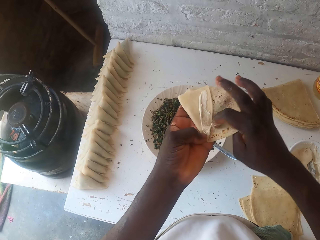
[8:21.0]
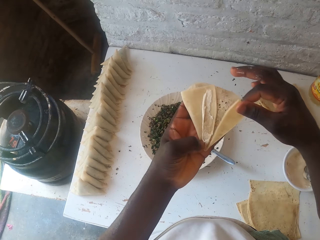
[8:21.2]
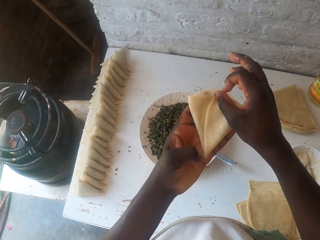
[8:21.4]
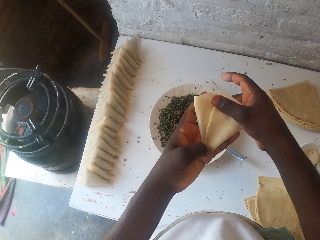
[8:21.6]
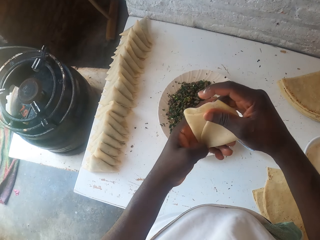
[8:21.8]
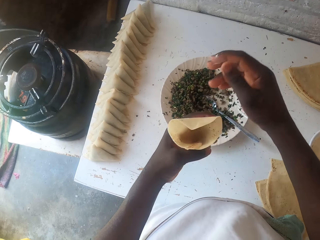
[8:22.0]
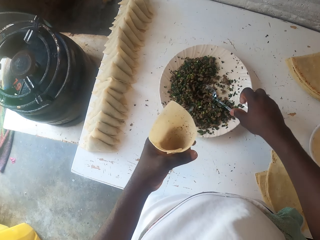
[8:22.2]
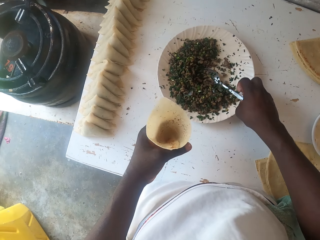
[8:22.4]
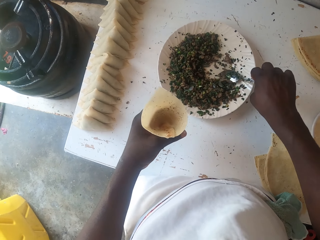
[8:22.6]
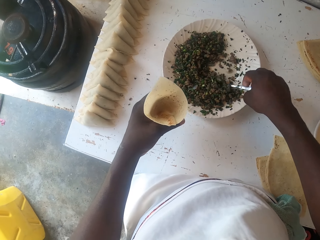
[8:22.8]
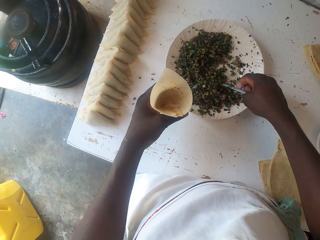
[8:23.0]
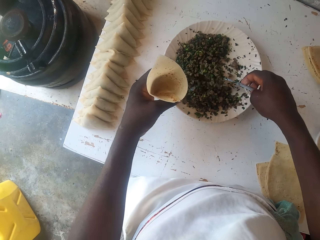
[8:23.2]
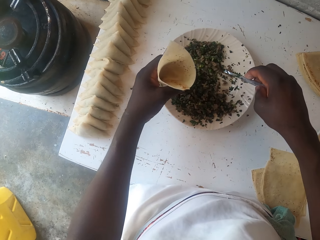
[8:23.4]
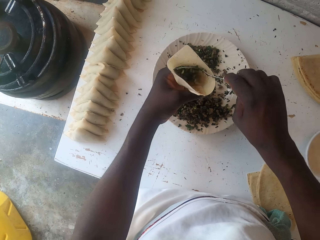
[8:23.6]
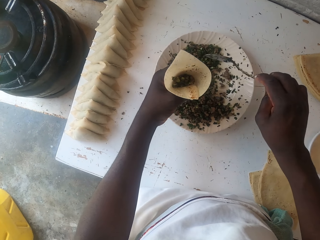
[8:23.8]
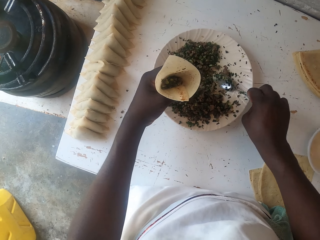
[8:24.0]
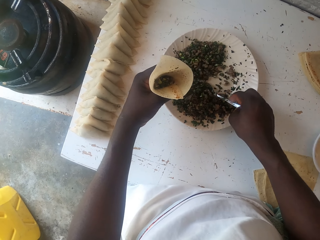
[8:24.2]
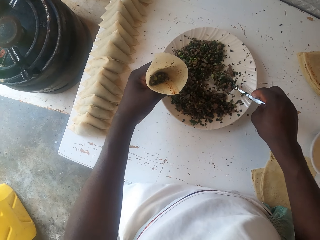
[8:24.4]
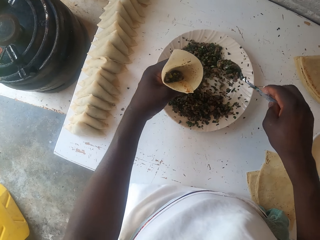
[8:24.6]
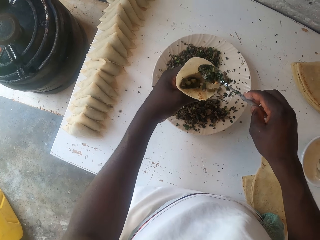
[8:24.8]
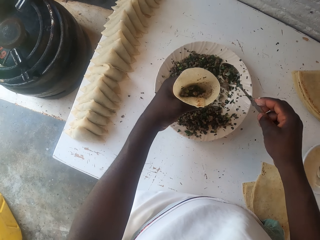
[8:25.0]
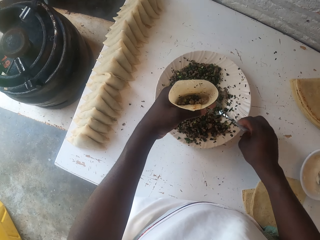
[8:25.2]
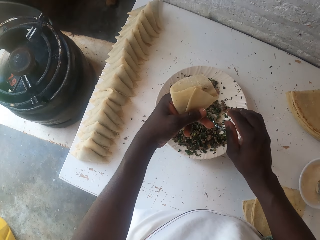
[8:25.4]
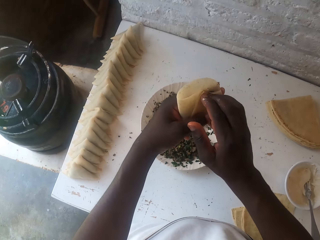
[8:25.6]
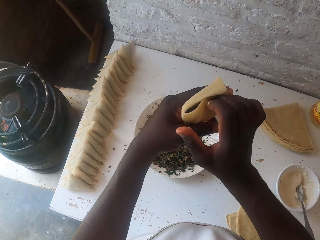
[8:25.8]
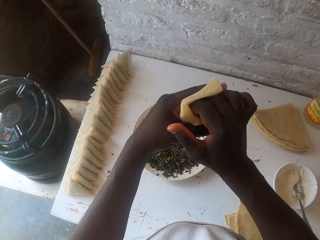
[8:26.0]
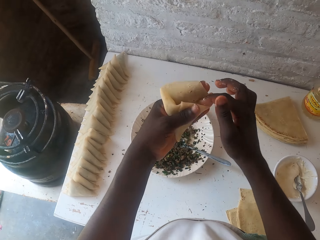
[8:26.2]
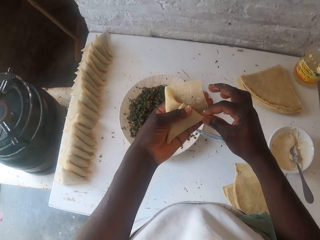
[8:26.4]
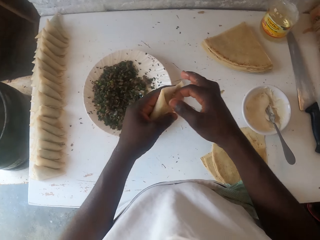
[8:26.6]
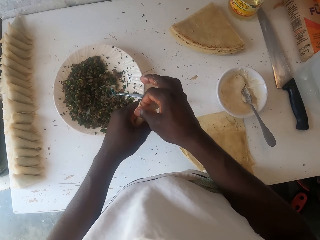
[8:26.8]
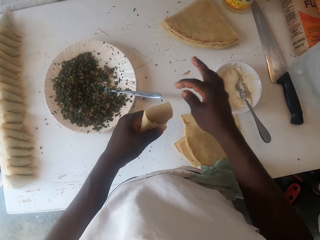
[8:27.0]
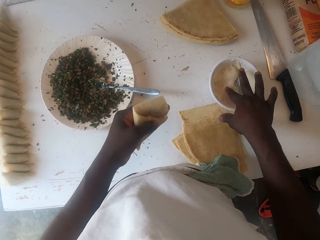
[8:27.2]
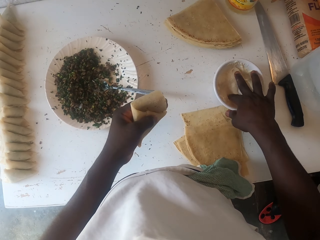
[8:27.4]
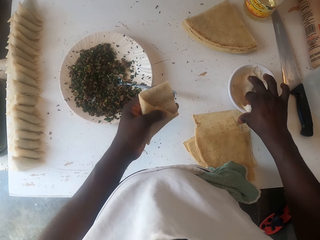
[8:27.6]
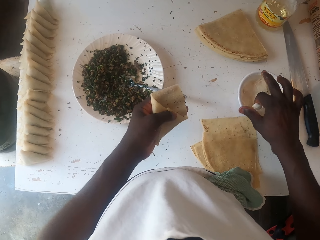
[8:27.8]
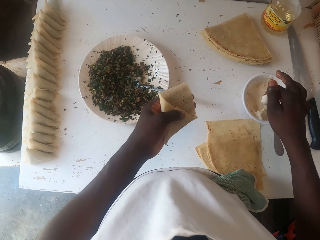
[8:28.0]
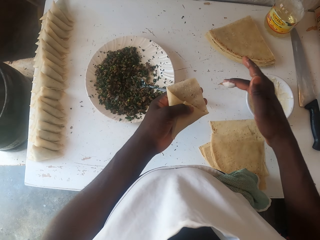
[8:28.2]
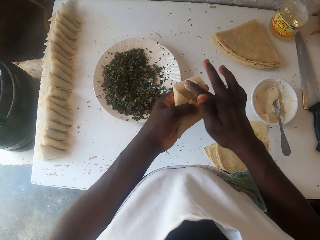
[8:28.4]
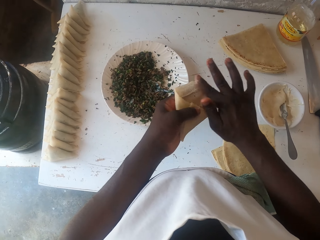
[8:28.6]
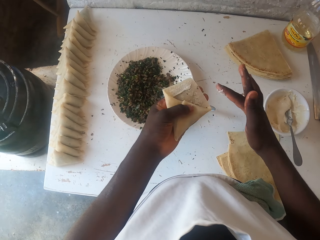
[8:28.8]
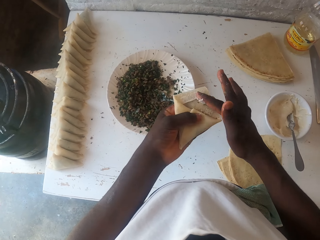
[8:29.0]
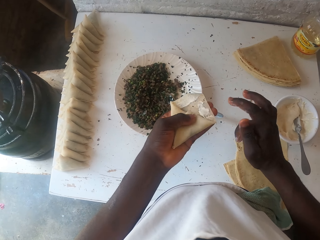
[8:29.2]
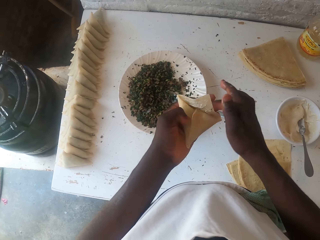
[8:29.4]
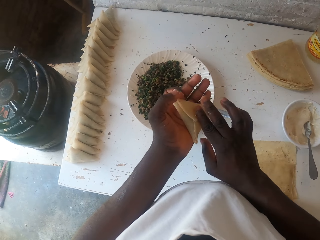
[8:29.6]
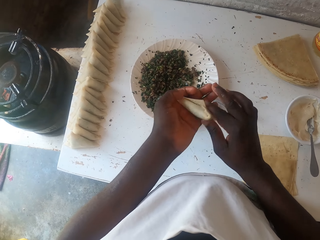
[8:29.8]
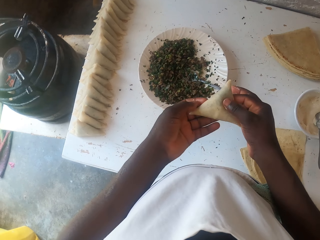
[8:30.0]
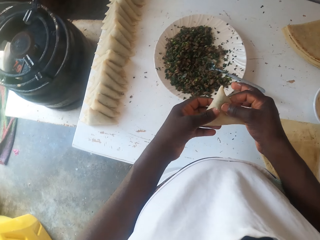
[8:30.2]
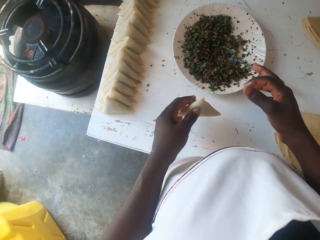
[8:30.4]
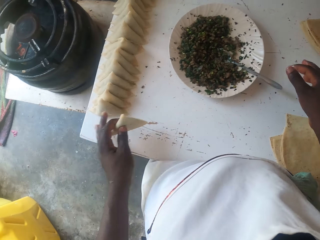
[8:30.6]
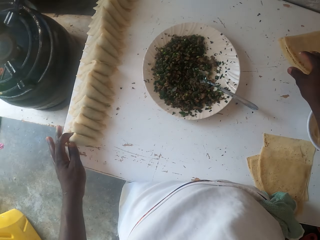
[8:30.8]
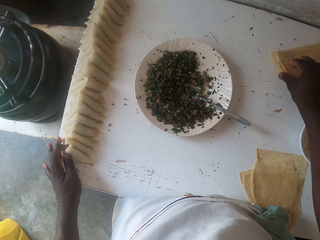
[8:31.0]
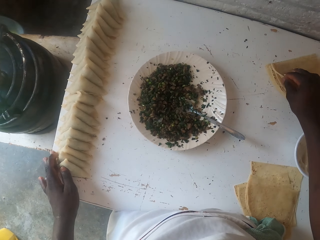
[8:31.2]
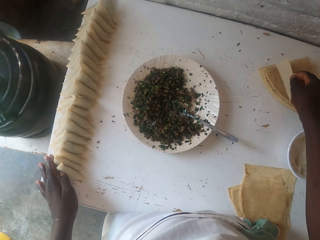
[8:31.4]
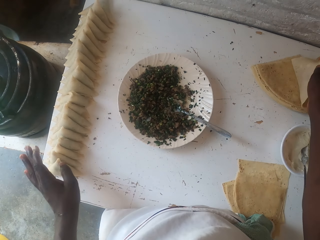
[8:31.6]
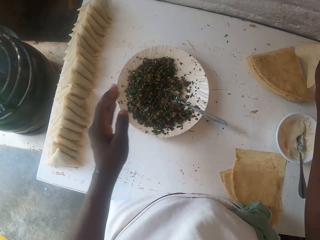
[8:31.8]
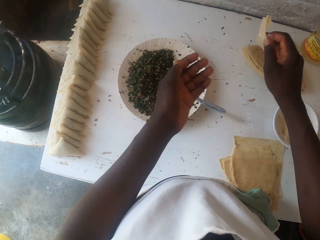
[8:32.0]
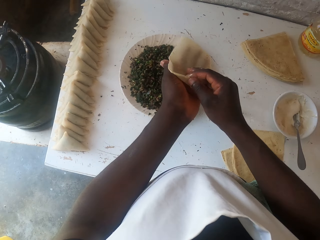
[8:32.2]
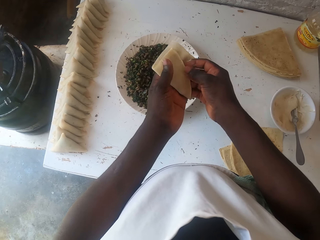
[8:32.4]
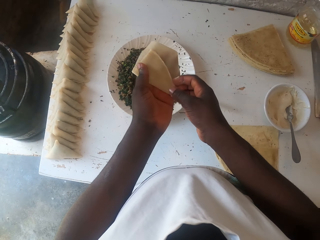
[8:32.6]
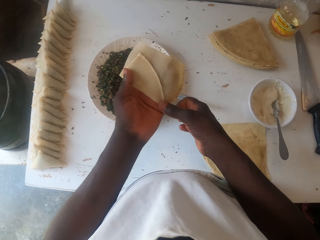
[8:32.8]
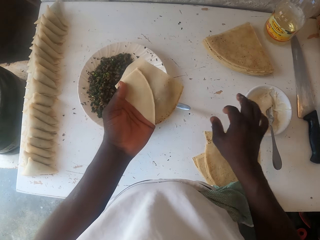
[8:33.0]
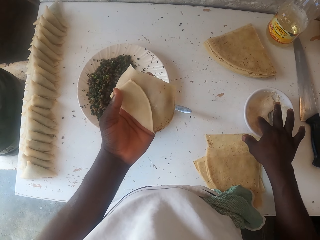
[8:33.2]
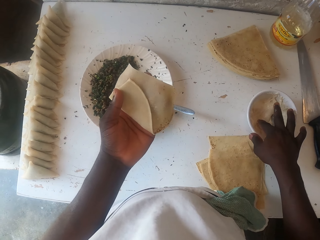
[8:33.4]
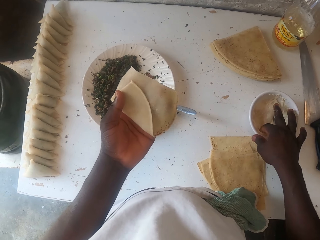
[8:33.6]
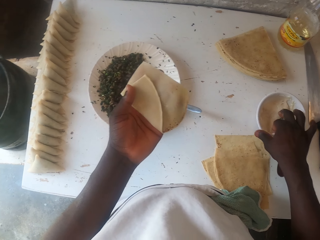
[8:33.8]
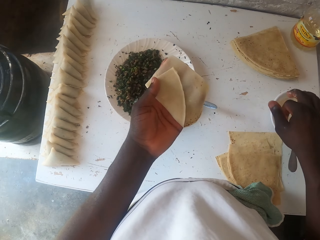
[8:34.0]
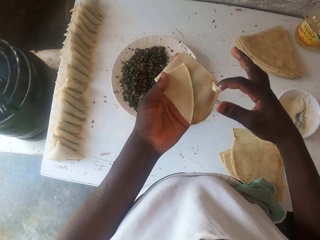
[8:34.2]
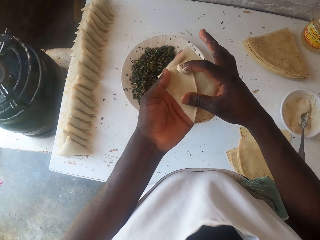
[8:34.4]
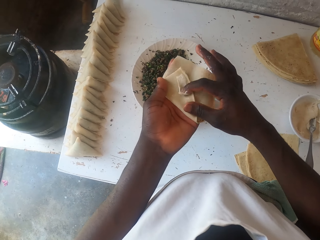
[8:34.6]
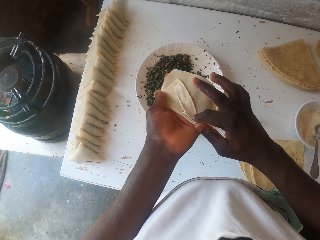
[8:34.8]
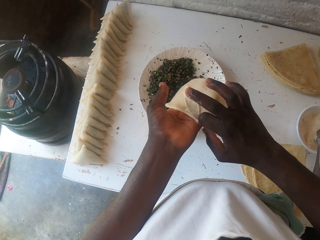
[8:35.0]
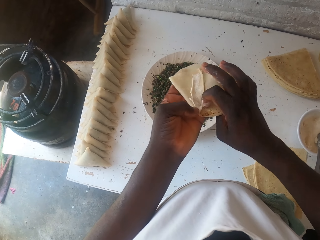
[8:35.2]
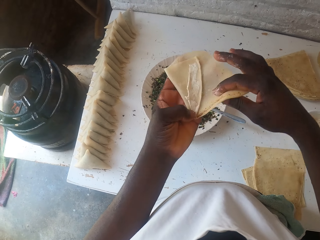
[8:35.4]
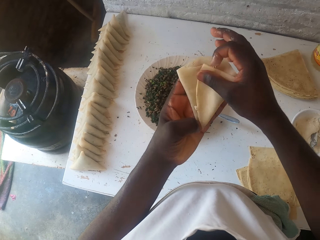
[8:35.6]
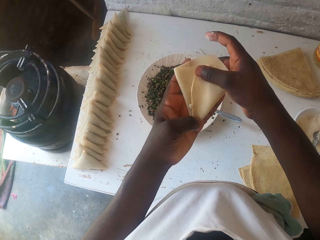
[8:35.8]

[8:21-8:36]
The camera wearer folds the dough. They stuff the samosa. They pick up a spoon, scoop the boiled peas and place the boiled peas in the dough. They place the spoon in the plate. They tuck the stuffed samosa. They seal the dough. They moisten the dough. They place the samosa pocket on the table. They pick up a dough and fold the dough. They moisten the dough.

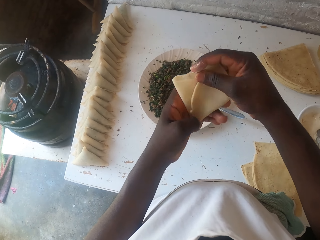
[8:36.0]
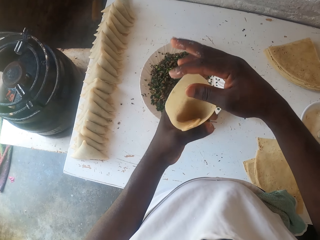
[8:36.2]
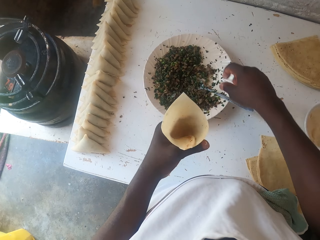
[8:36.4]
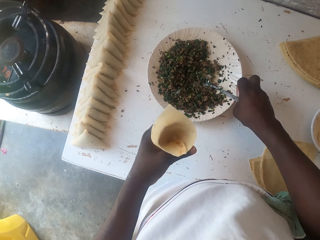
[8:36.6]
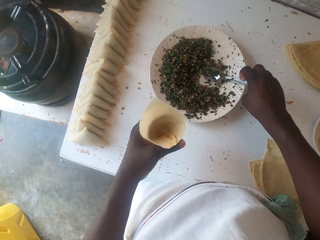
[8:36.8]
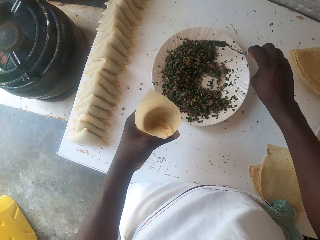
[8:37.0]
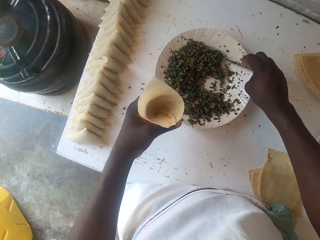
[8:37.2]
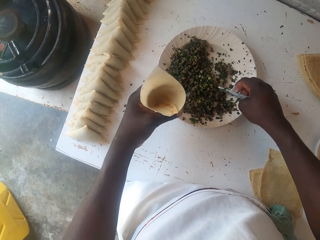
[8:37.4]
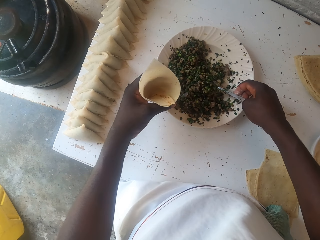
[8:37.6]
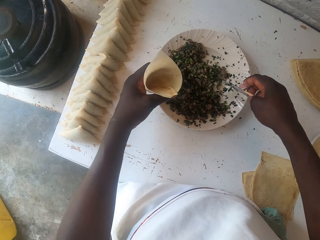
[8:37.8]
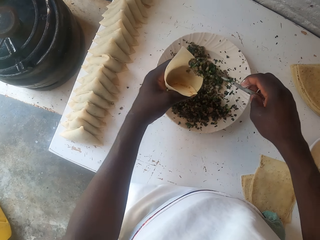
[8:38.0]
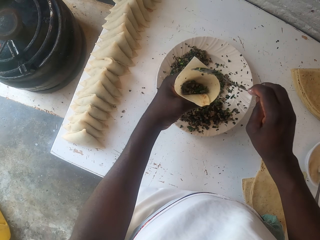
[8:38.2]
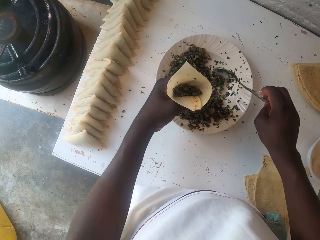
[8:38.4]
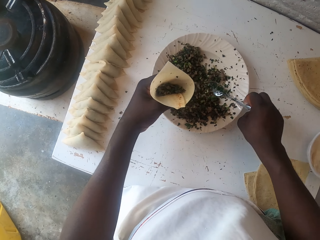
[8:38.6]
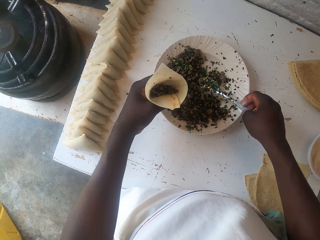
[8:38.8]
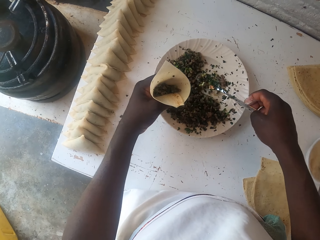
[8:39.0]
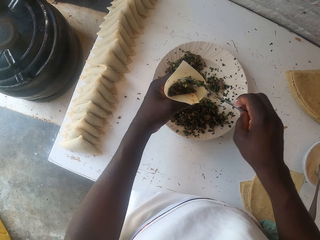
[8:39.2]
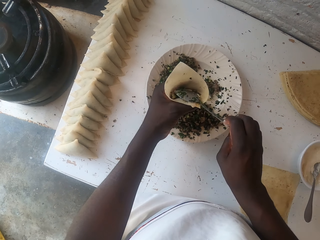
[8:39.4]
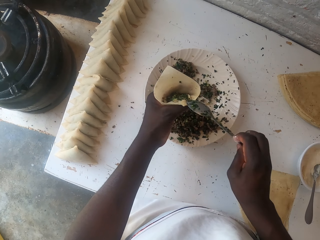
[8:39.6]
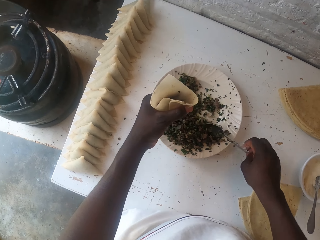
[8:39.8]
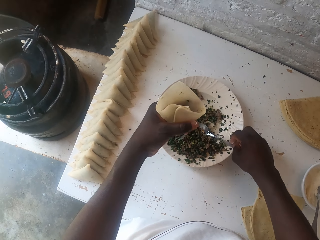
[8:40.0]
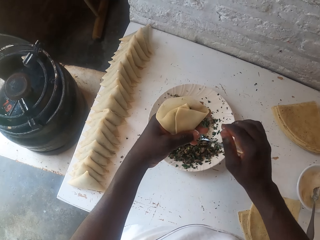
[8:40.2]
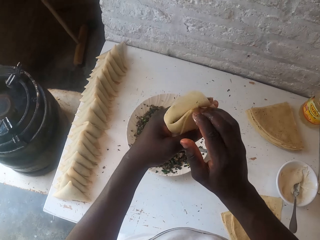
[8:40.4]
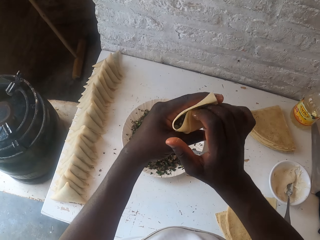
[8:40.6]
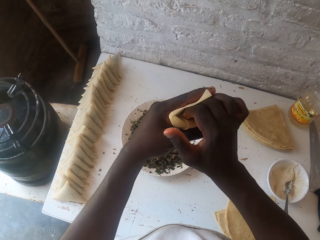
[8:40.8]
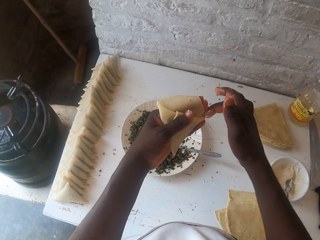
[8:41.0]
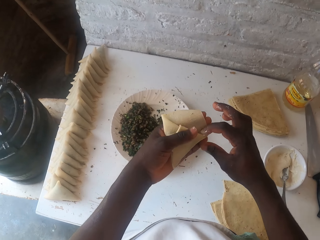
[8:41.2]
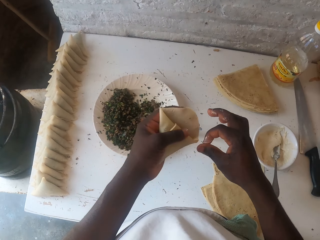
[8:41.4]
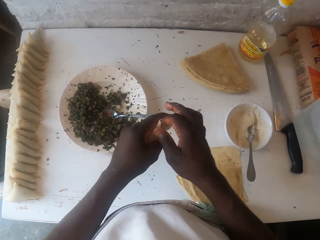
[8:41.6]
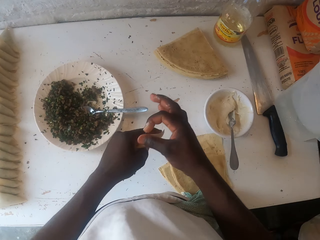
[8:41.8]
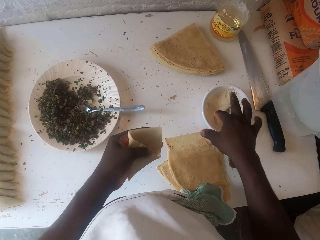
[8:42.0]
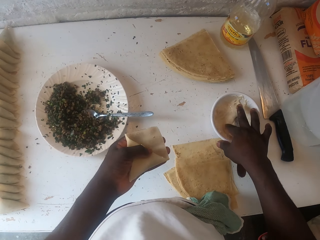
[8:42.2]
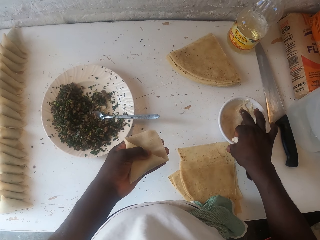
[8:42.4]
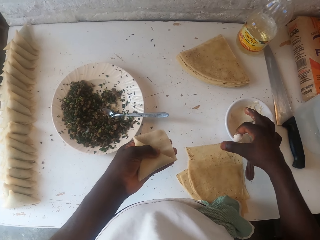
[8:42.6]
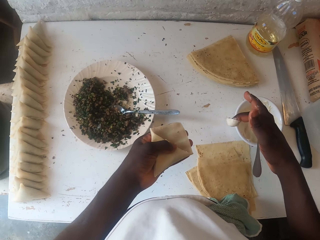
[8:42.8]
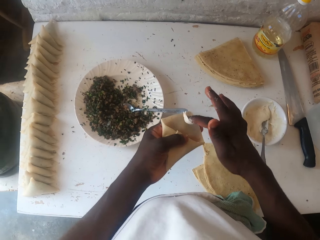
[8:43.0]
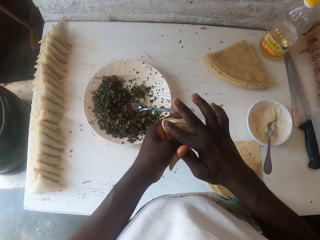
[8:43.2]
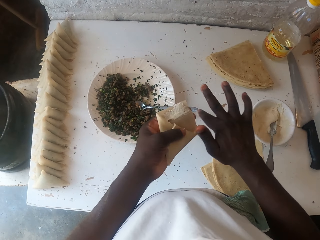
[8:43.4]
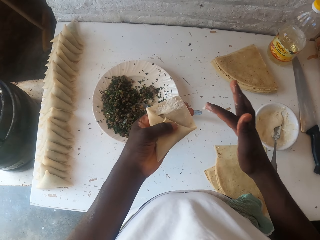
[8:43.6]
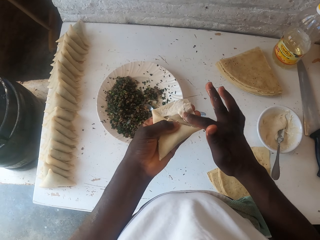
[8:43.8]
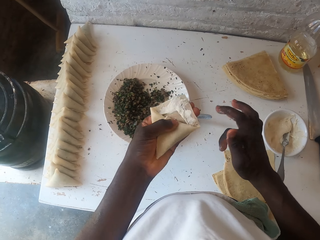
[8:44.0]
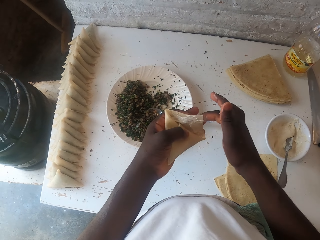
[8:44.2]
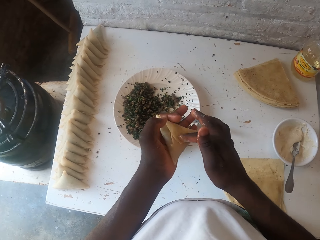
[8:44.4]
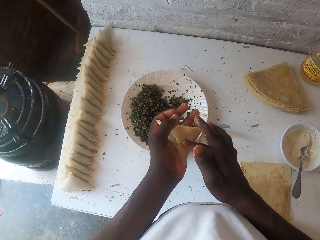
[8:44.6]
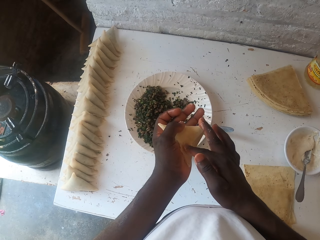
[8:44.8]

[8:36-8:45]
The camera wearer folds the dough. They stuff the samosa. They pick up a spoon, scoop the boiled peas and place the boiled peas in the dough. They place the spoon in the plate. They seal the dough. They tuck the stuffed samosa. They moisten the dough.
